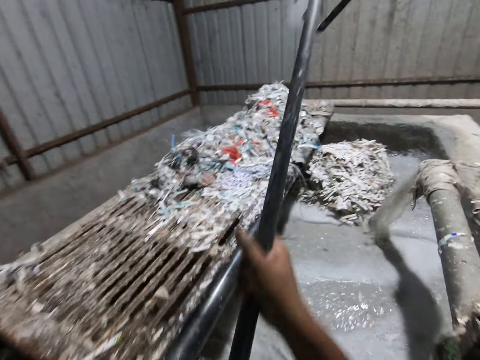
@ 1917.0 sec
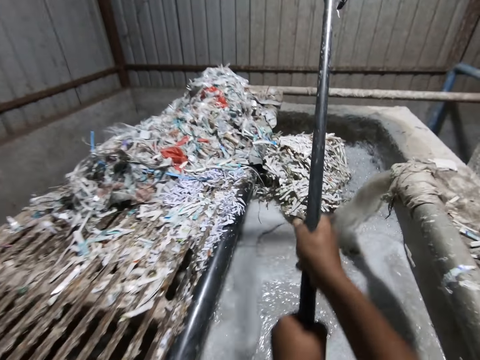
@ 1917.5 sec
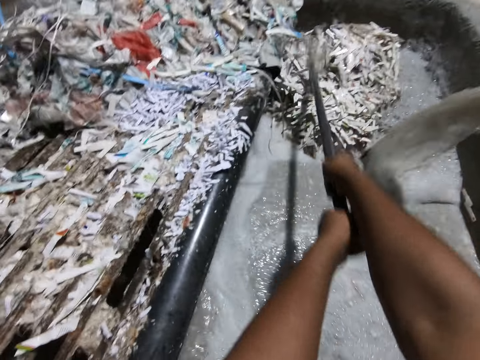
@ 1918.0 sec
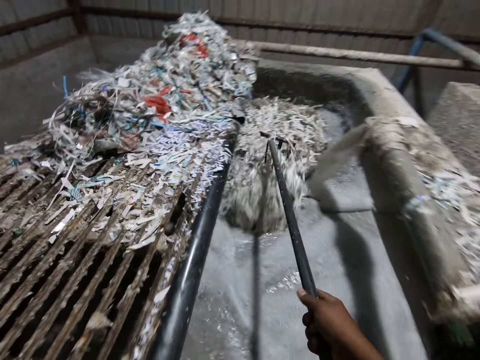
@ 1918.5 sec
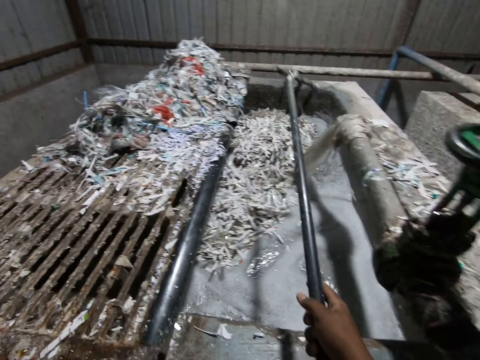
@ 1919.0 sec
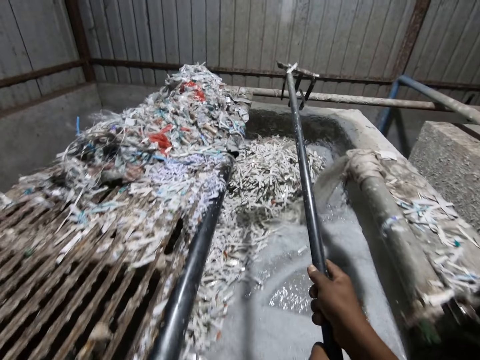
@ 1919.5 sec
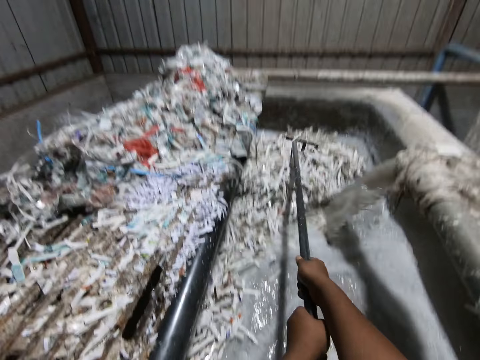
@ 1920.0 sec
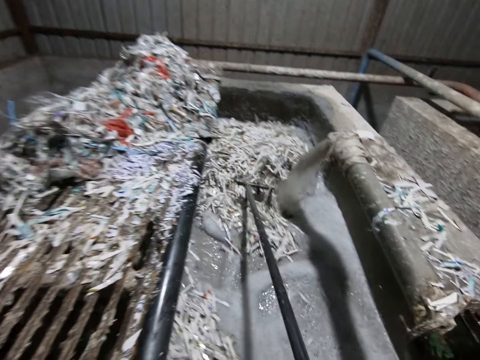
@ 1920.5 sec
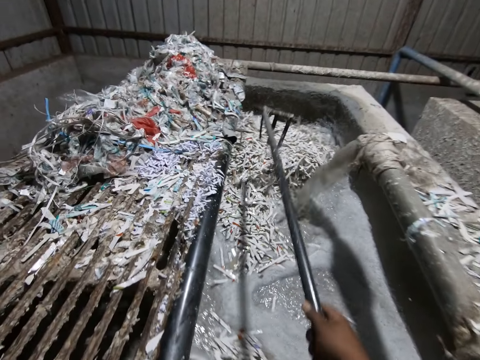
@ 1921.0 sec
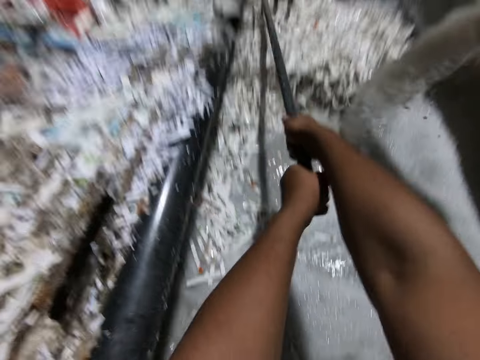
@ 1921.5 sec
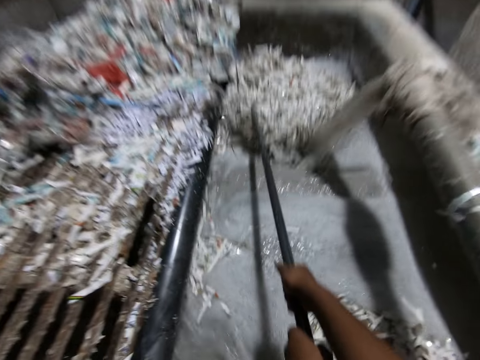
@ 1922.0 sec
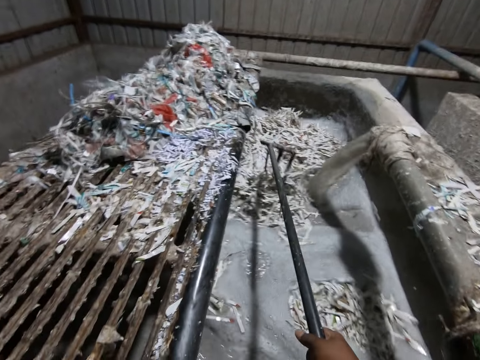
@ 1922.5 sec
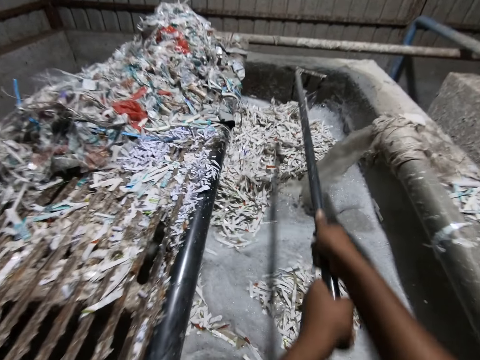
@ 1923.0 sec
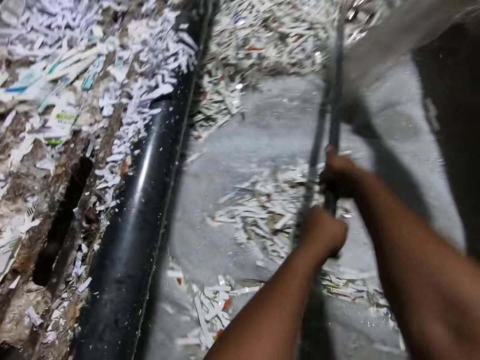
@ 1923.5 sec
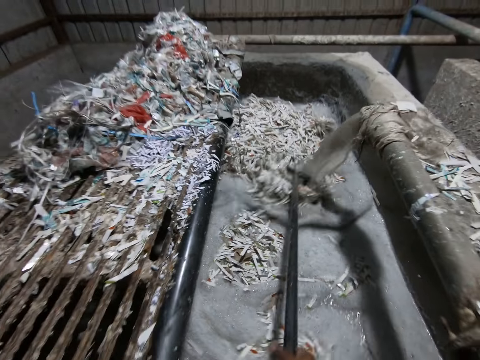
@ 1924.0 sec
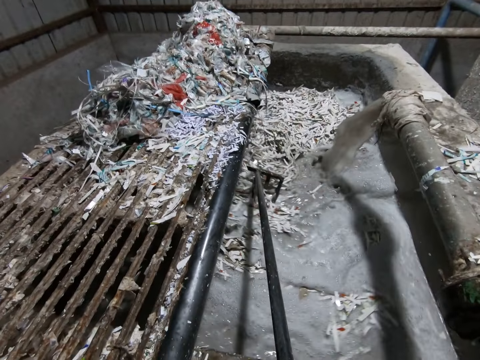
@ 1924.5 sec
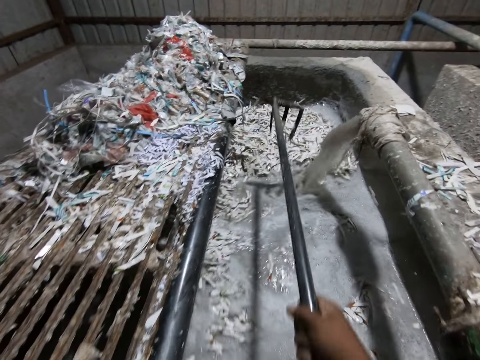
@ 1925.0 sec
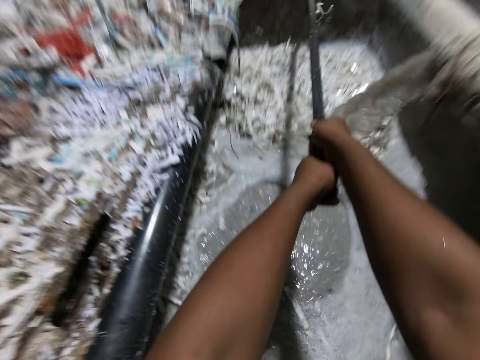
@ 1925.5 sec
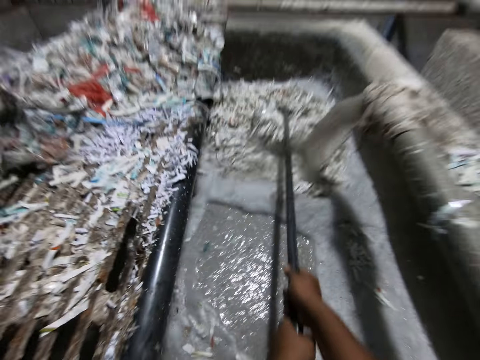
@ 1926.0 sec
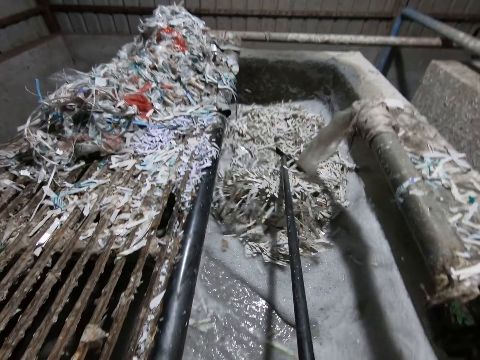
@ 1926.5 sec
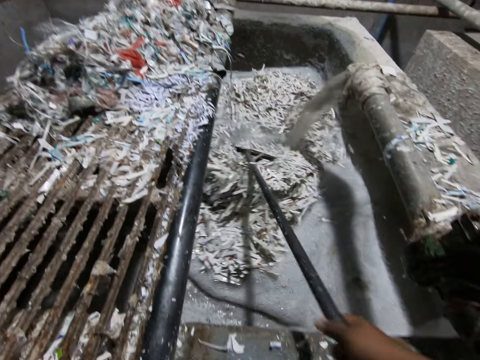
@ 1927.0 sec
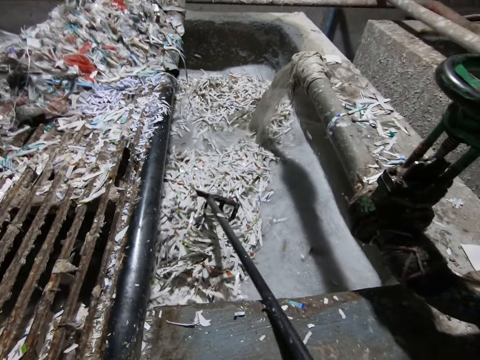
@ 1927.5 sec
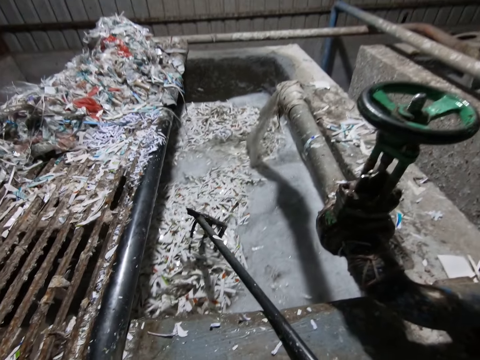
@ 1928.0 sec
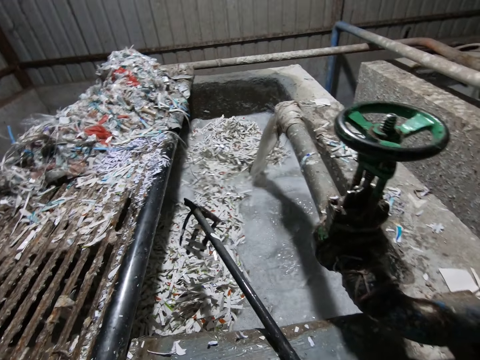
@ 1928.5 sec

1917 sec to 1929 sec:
The camera wearer spreads the pieces of shredded paper in the pulp pool with the rake in his hands.

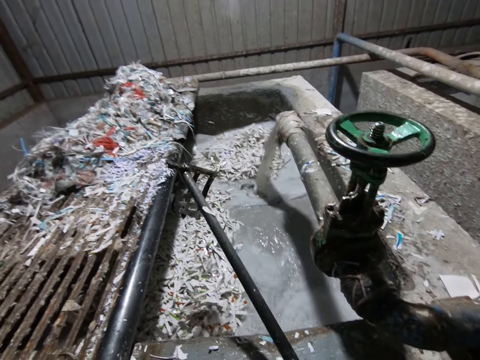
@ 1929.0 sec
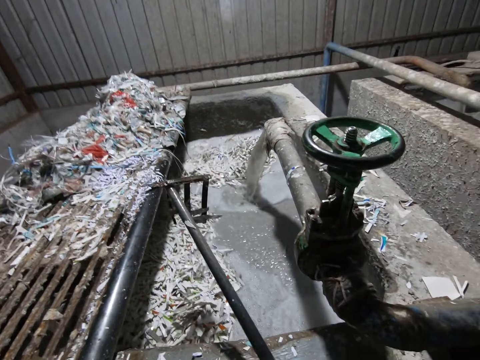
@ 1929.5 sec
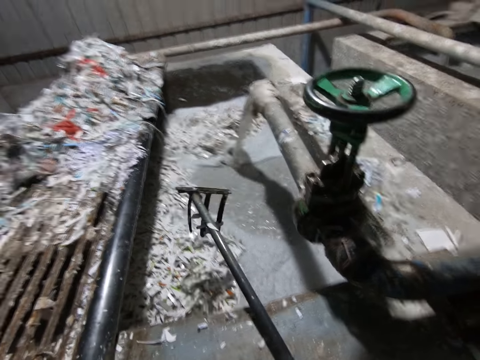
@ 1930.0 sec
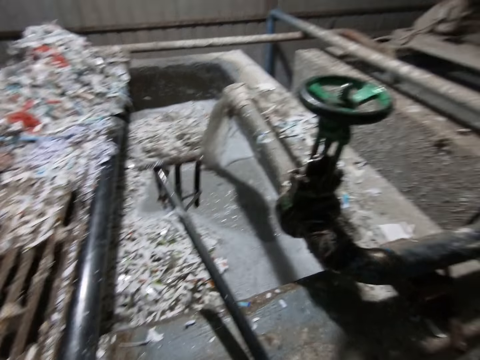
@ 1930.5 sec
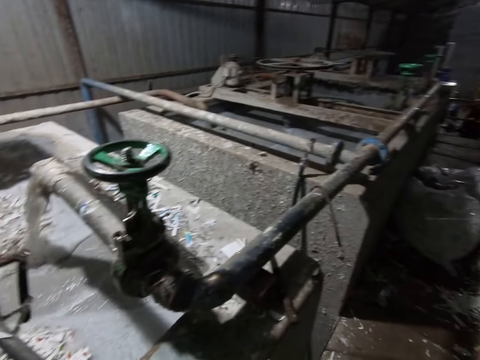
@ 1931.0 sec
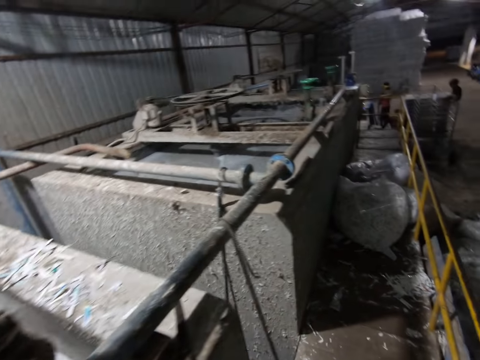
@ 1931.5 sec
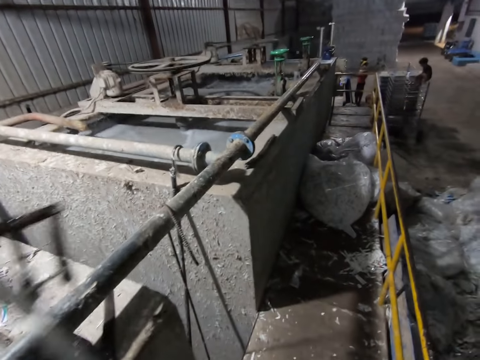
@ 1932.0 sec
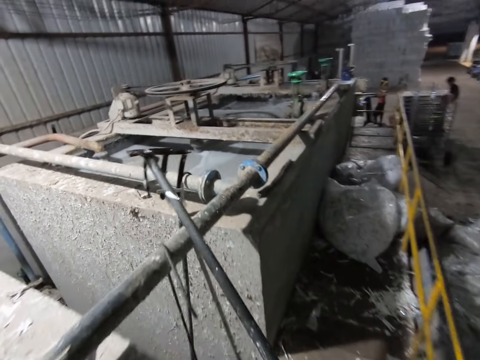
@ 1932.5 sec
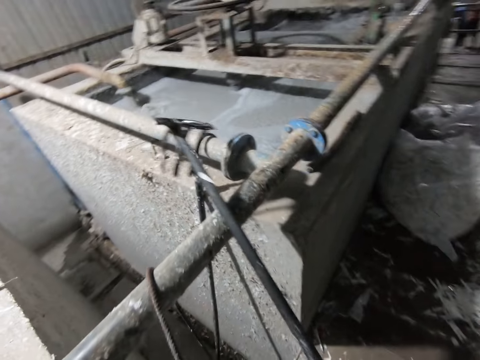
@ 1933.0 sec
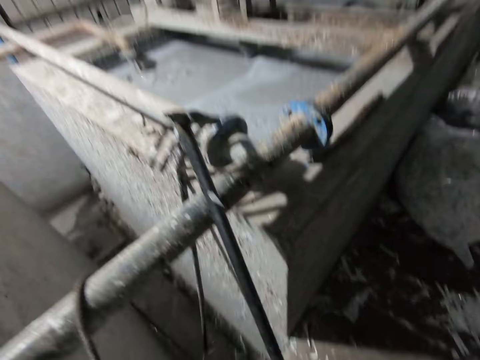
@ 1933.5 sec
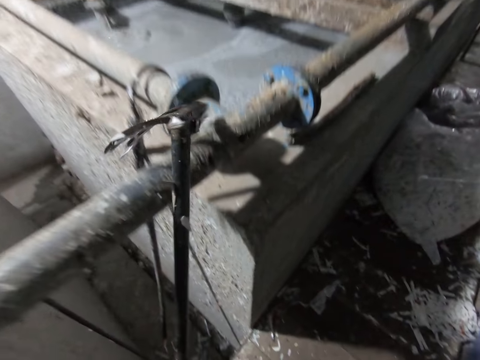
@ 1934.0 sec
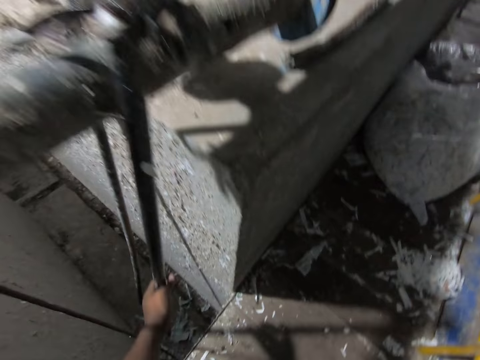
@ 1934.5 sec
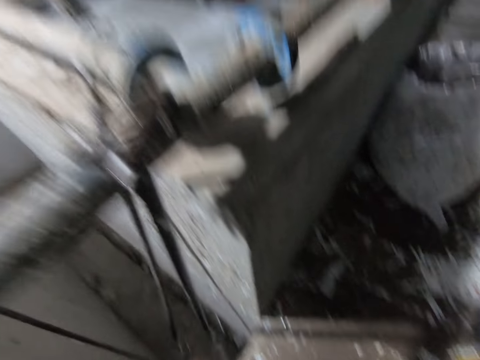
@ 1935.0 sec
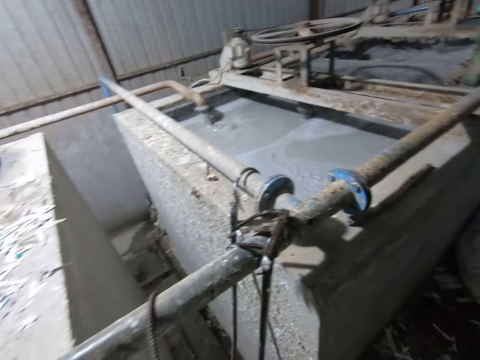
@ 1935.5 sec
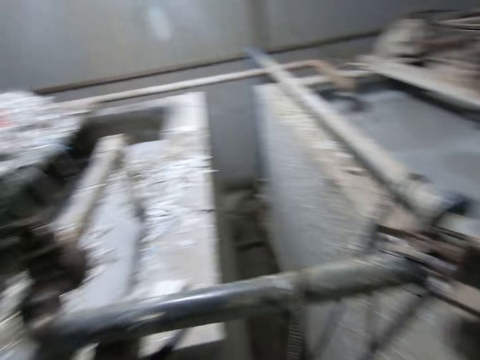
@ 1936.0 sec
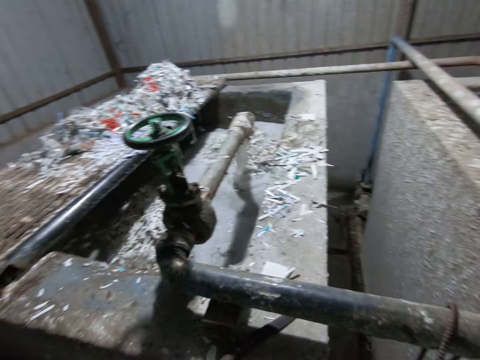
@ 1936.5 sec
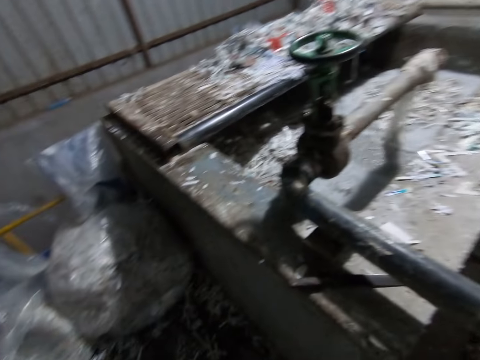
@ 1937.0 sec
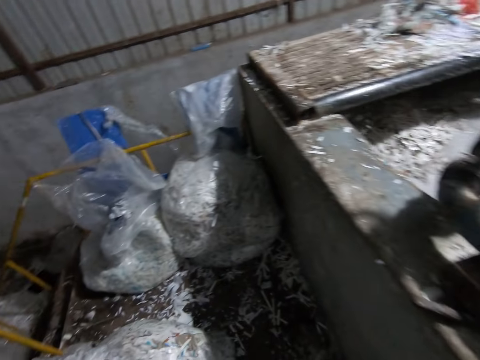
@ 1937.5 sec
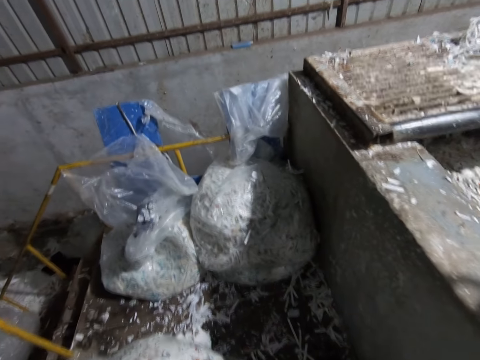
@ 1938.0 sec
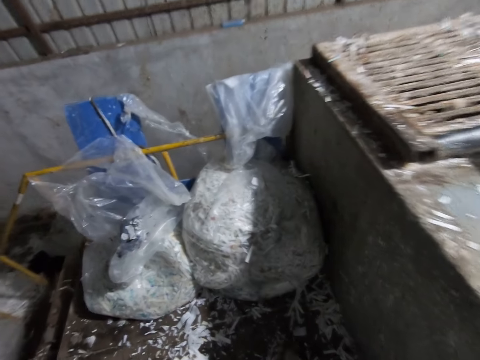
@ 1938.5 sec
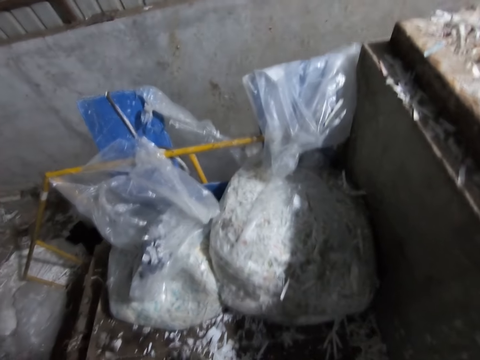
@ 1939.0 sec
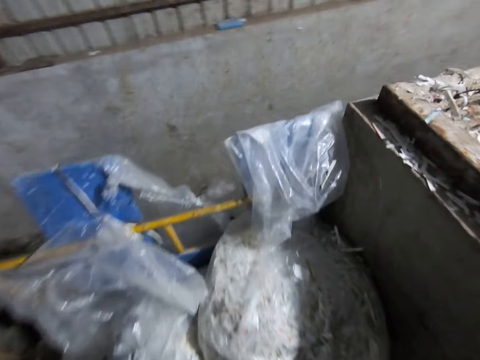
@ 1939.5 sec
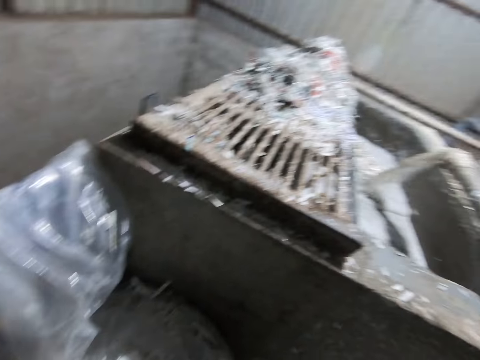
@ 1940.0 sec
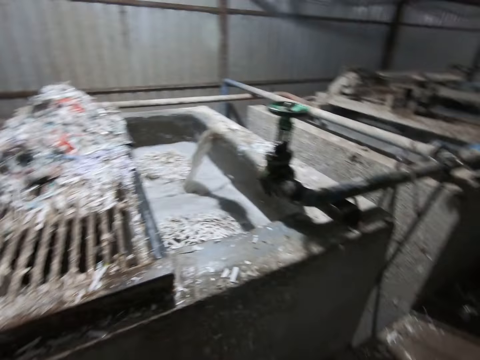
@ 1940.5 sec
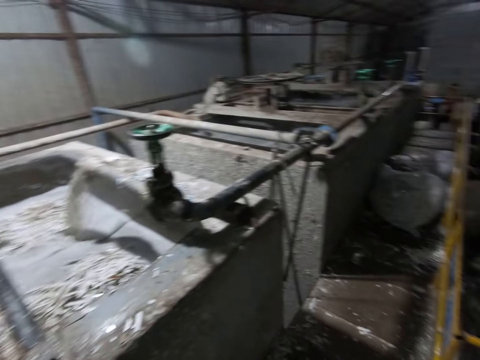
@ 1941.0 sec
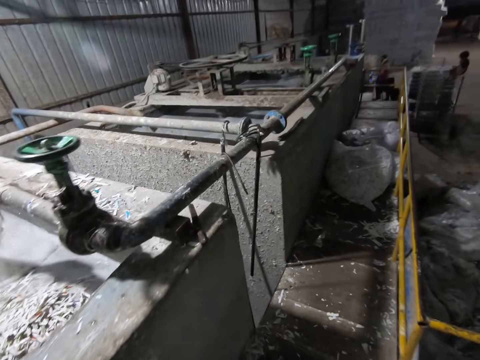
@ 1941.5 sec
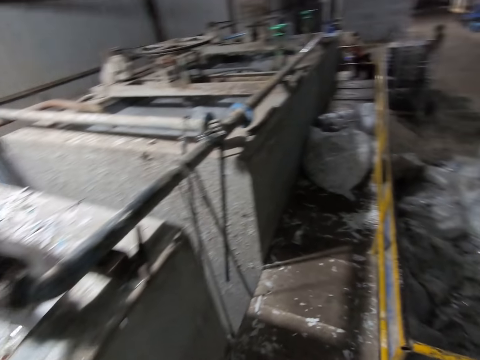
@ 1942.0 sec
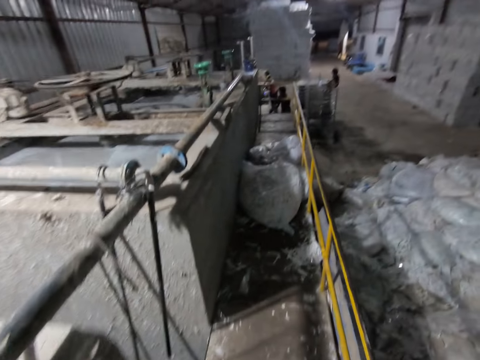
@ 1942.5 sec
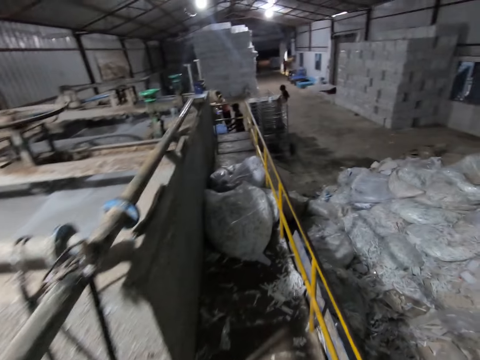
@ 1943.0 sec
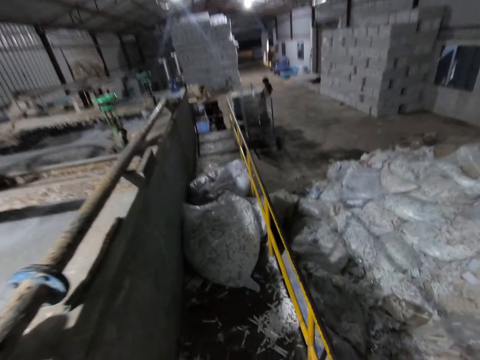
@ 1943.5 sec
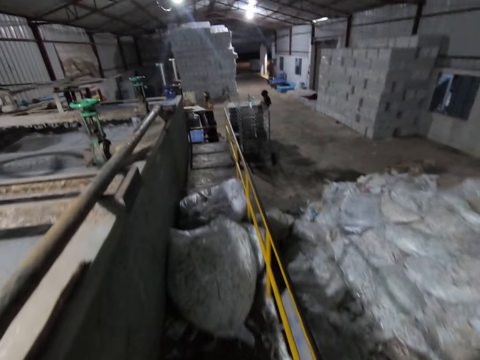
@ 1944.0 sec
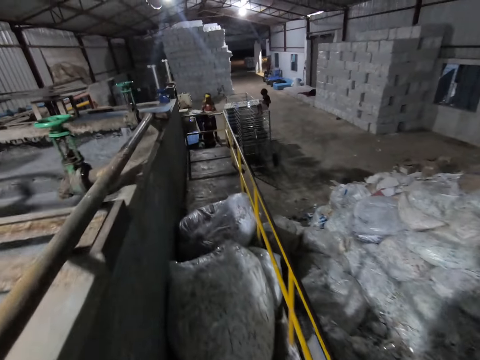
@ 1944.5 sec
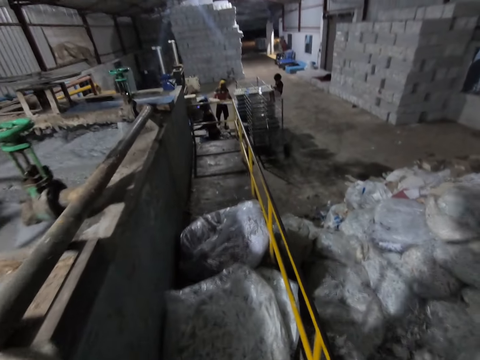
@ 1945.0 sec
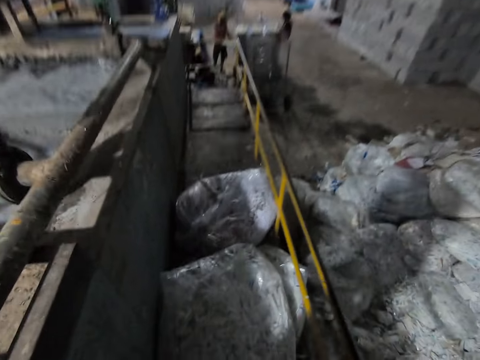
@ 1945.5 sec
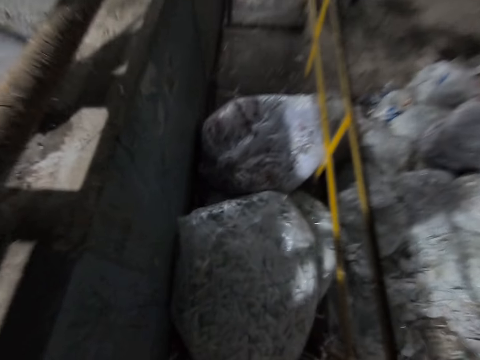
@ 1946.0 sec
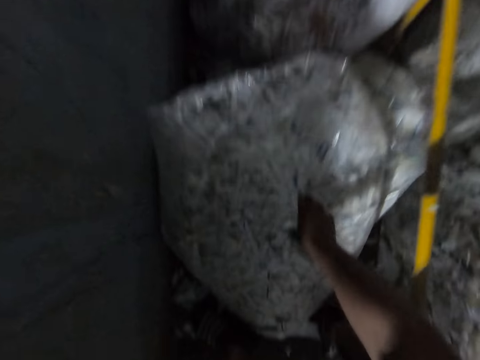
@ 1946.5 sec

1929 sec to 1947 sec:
The camera wearer looks around. He walks in the factory. He hangs the rake on the pipe with his left hand. He looks around. He walks in the factory. He looks around. He walks from the pulp pool to a polythene sack. A man removes a tray of egg cartons from an egg carton making machine with his hands. Another man inserts a tray into the egg carton making machine with his hands. The first man places the tray of egg cartons in a shelf with his hands.
